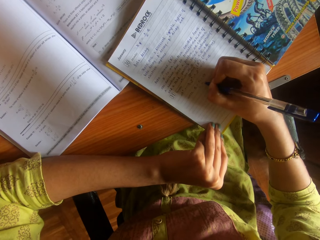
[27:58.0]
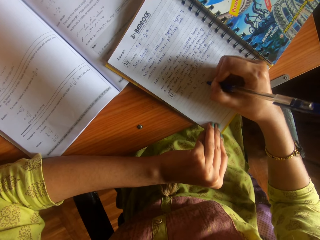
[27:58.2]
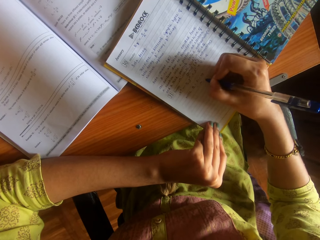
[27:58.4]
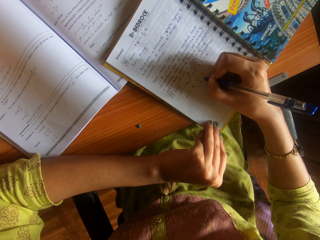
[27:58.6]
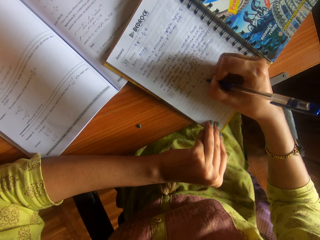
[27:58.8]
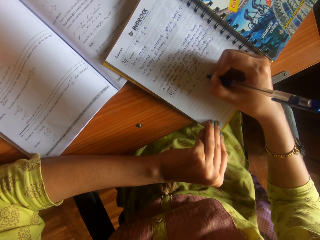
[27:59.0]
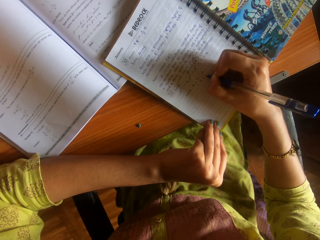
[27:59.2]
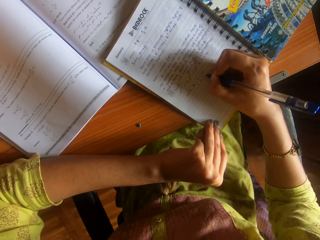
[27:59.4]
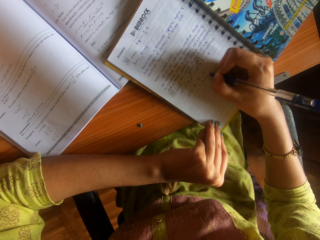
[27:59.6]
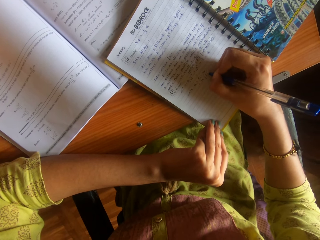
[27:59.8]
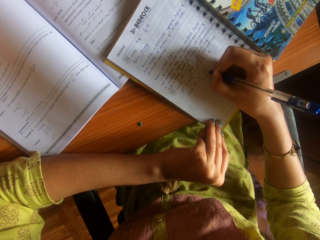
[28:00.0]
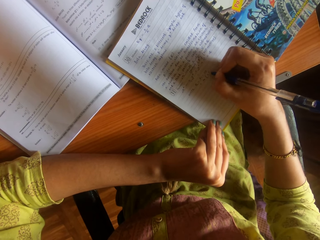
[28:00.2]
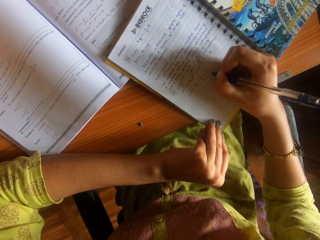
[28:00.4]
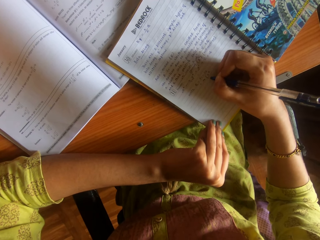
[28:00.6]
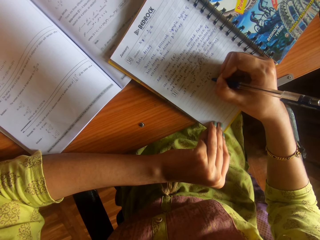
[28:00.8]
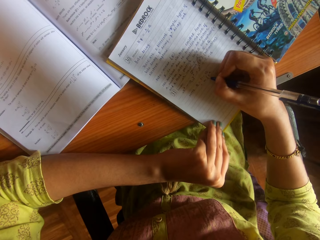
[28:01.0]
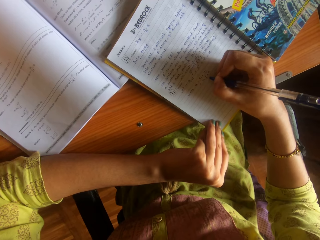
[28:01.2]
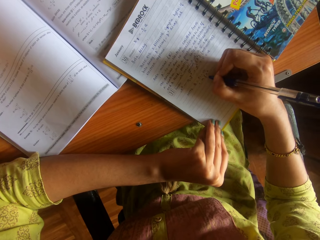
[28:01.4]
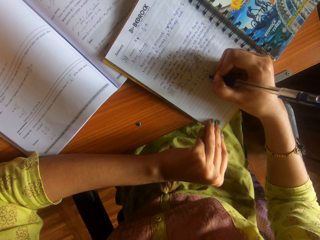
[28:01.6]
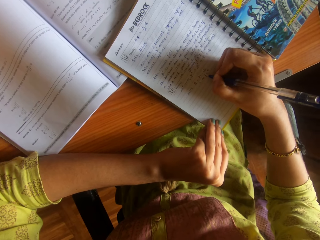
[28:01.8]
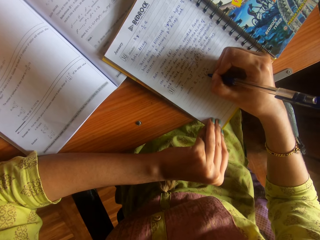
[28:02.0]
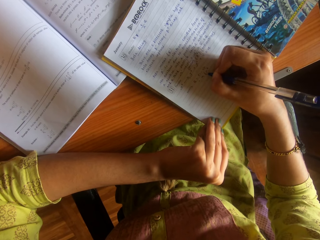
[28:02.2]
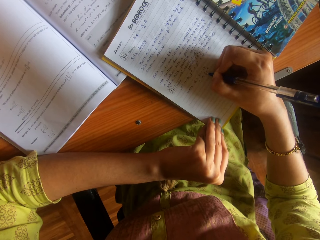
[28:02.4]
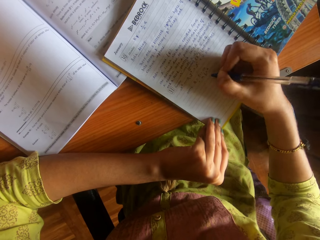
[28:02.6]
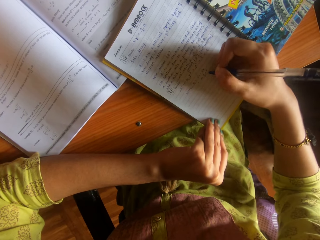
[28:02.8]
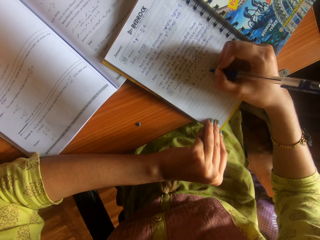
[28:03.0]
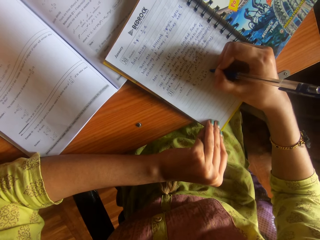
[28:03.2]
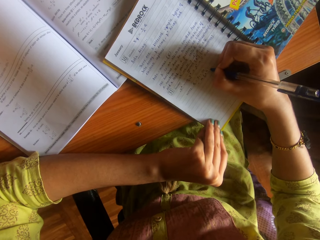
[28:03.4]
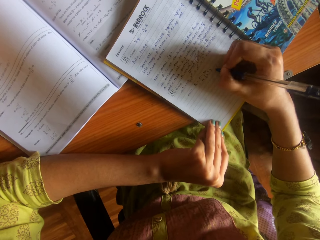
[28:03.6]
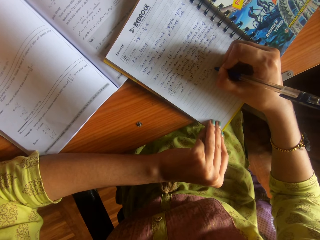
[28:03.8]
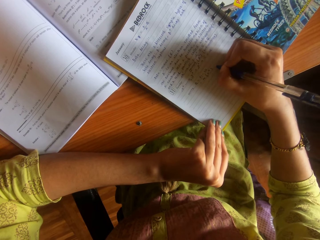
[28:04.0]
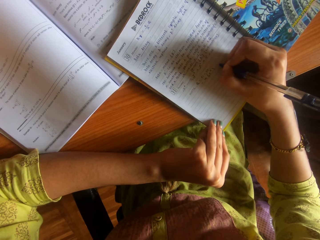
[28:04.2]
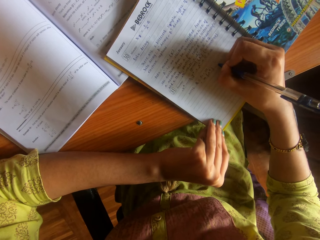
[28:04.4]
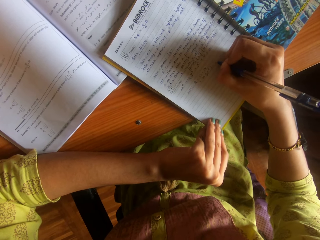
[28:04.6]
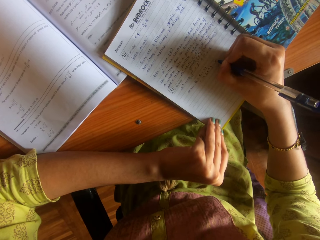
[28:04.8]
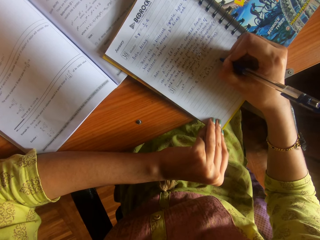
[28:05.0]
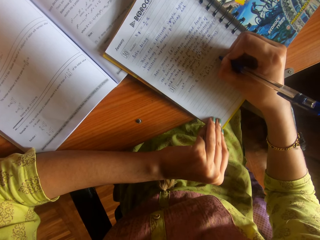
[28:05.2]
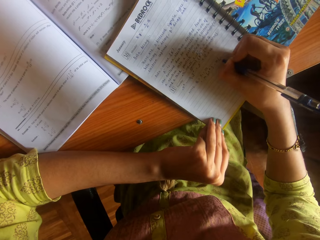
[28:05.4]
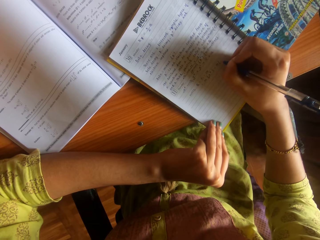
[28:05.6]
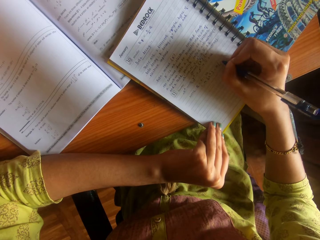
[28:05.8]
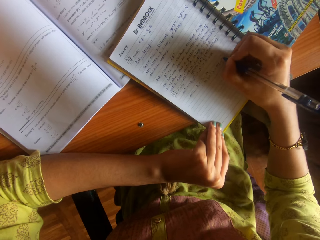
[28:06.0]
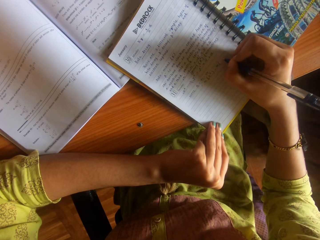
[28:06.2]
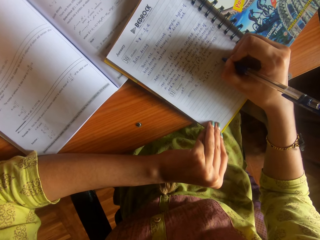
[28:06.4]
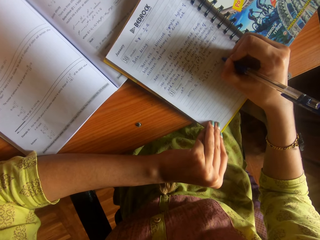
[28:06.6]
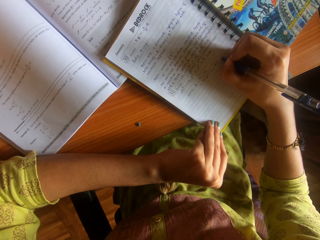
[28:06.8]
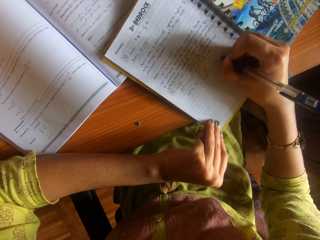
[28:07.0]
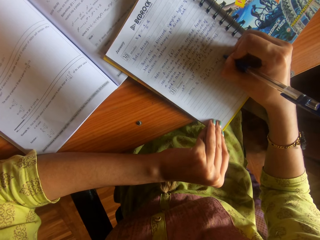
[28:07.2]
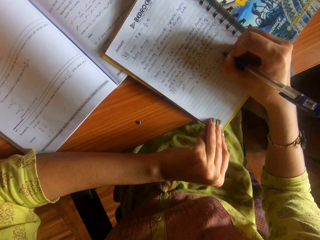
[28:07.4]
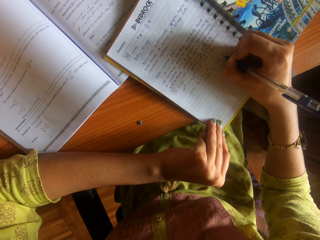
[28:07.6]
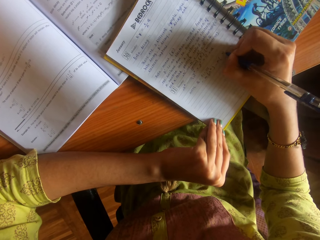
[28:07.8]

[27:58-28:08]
The camera wearer stops writing. They write the book using a pen.

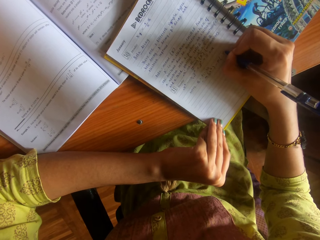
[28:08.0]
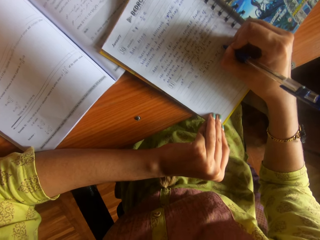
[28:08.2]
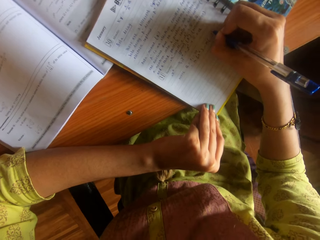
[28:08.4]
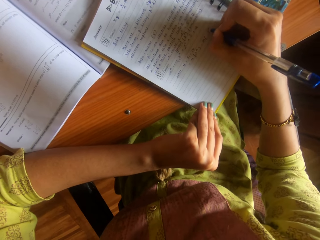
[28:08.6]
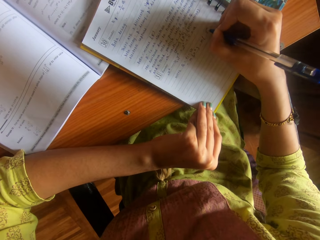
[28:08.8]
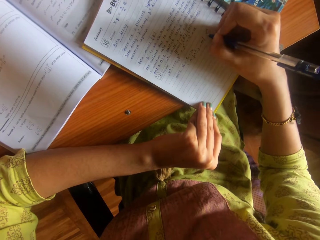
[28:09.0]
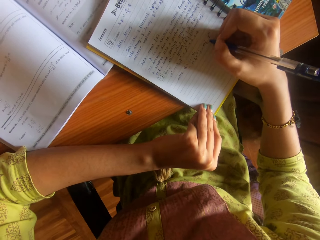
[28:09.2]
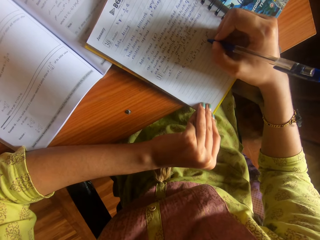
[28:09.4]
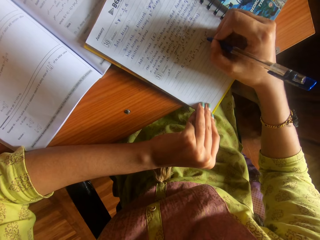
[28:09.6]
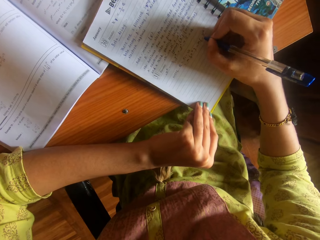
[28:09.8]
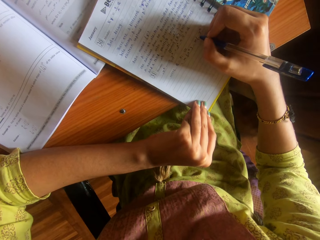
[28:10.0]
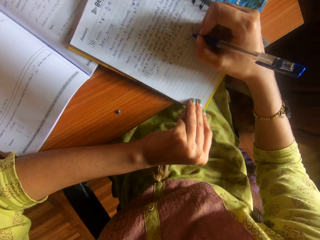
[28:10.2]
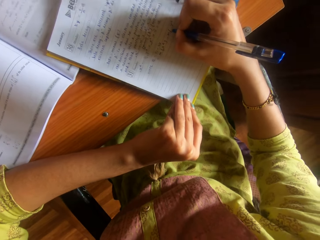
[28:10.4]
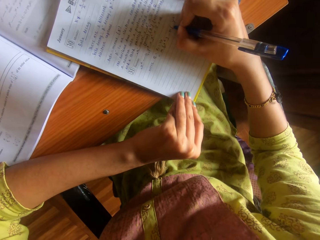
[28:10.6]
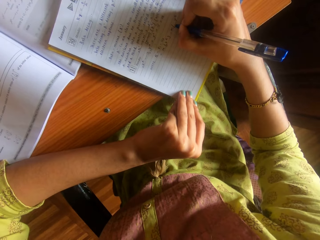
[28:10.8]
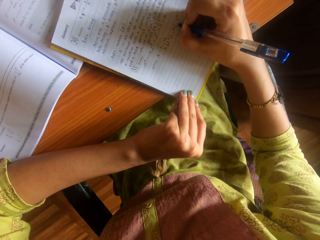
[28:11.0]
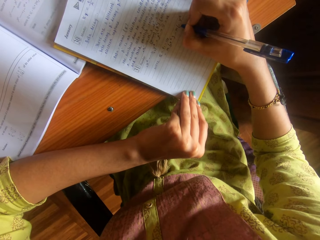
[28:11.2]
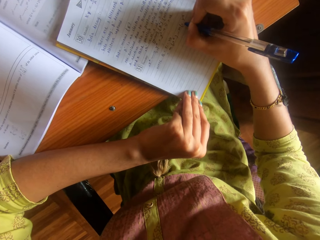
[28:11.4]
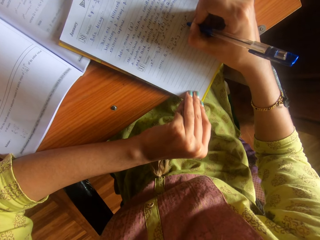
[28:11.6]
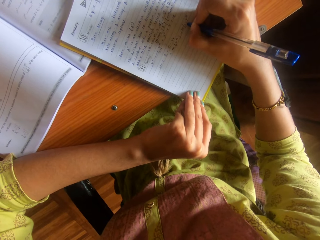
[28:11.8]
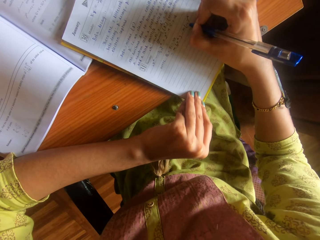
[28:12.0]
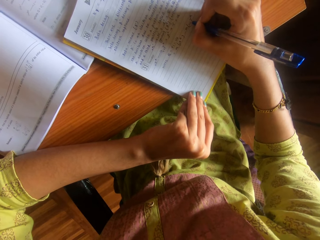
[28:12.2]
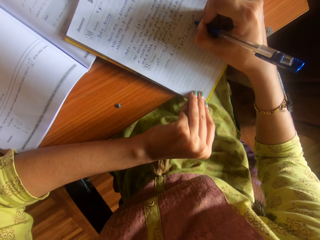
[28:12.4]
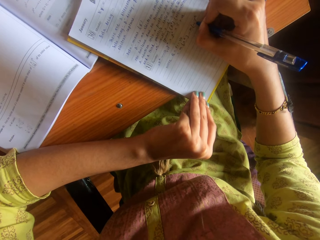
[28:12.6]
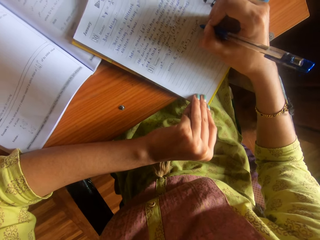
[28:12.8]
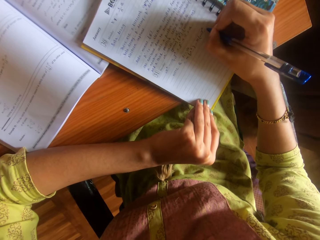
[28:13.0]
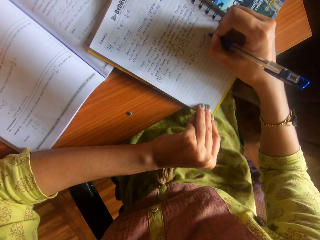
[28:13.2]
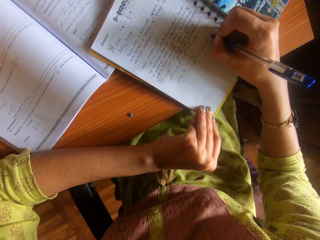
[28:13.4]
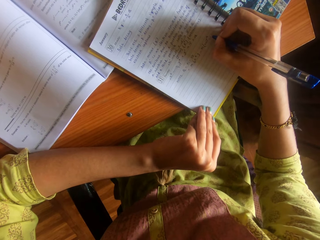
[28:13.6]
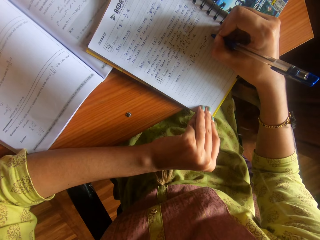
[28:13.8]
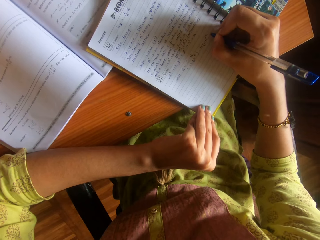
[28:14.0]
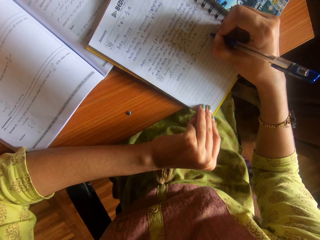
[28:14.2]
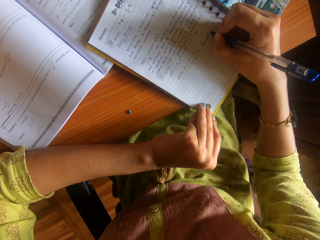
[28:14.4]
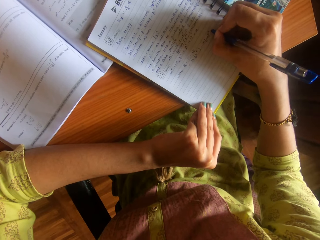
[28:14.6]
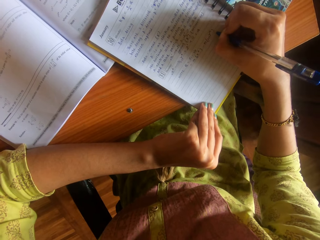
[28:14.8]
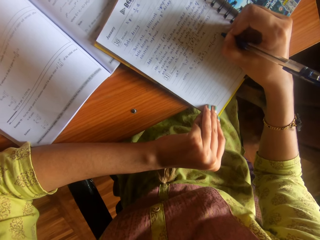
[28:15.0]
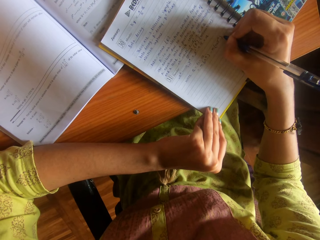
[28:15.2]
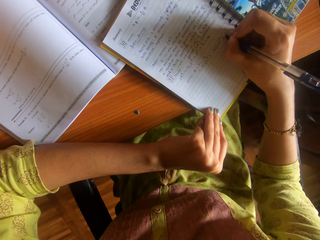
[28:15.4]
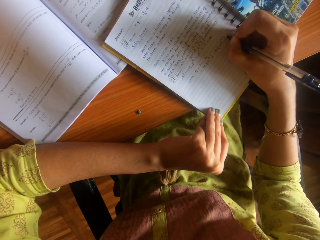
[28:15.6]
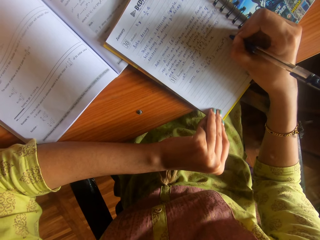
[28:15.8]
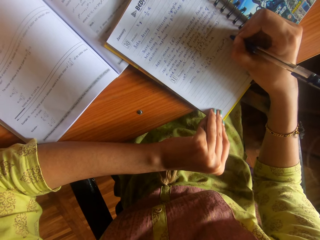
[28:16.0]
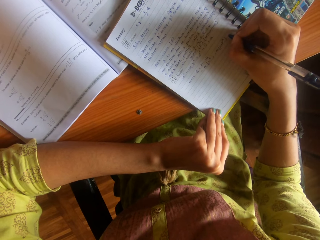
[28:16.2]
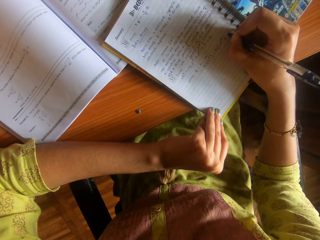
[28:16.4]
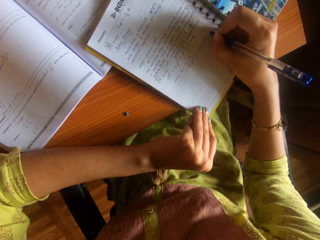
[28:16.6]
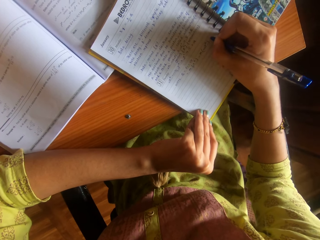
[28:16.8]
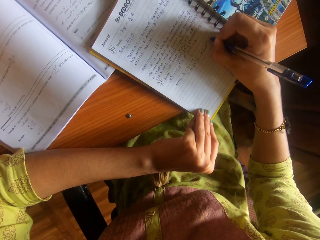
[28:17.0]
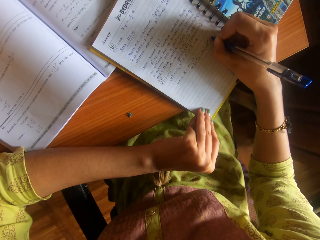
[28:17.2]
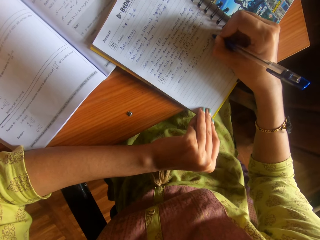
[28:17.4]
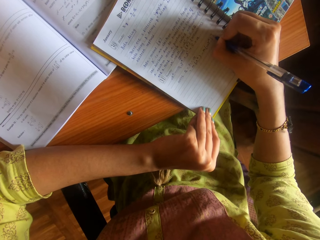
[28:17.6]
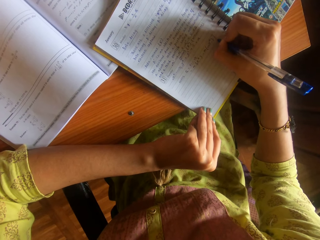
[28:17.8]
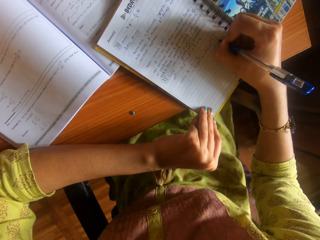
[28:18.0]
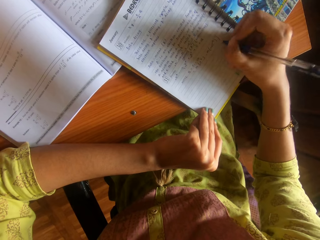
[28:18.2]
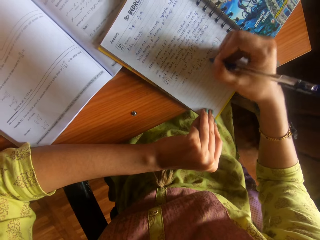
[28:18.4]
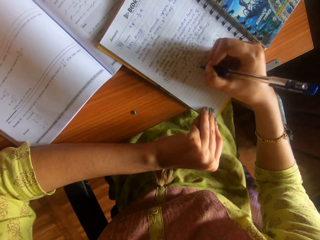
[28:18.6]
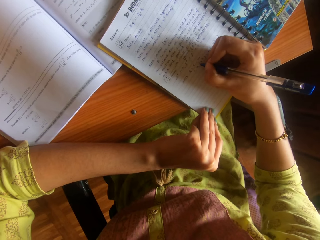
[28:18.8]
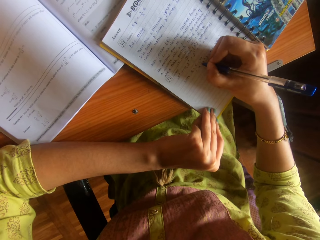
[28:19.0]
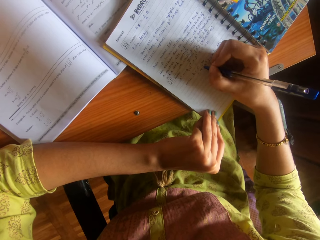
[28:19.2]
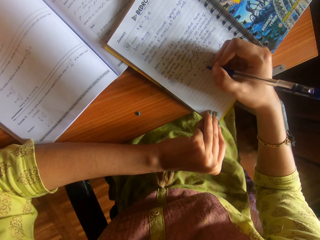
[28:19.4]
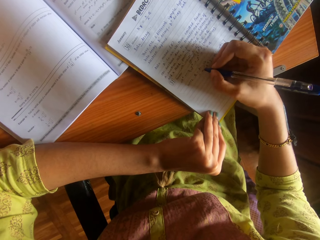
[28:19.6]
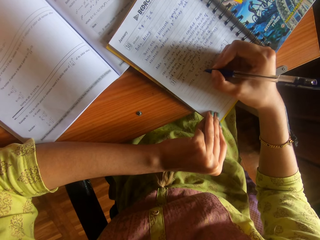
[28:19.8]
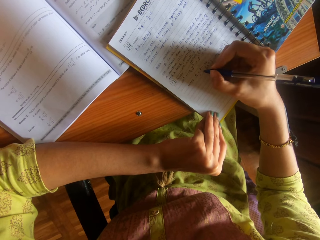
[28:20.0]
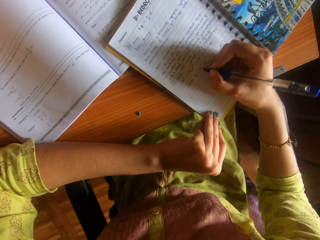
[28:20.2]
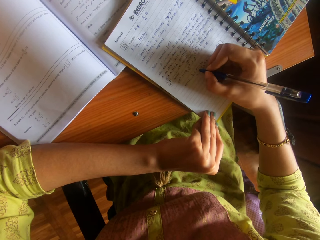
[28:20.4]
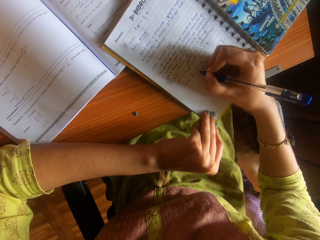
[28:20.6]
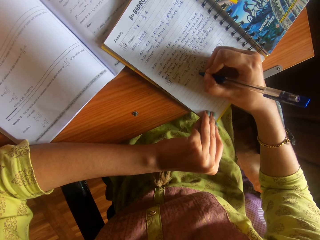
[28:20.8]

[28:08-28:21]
The camera wearer moves the thumb. They write the book using a pen. They move the right hand.
